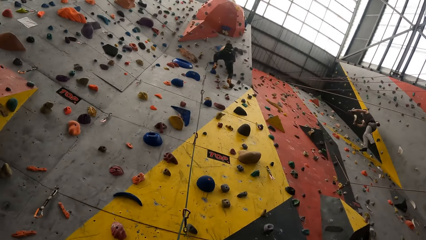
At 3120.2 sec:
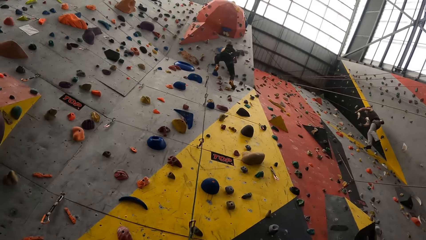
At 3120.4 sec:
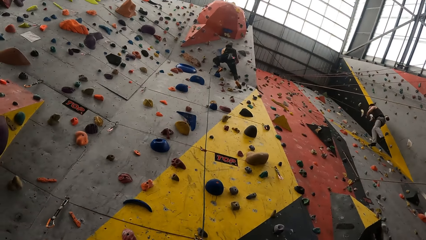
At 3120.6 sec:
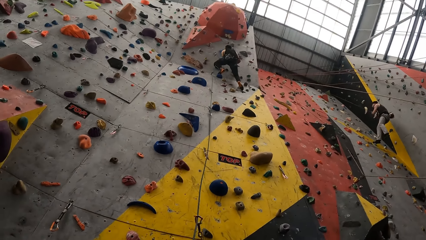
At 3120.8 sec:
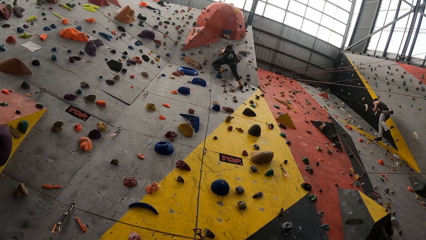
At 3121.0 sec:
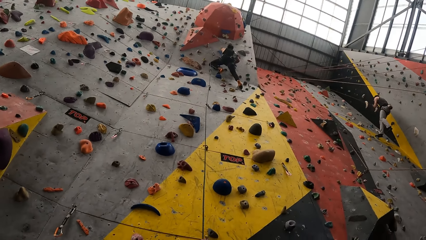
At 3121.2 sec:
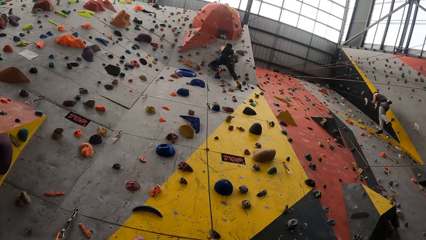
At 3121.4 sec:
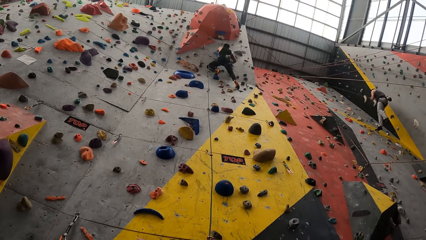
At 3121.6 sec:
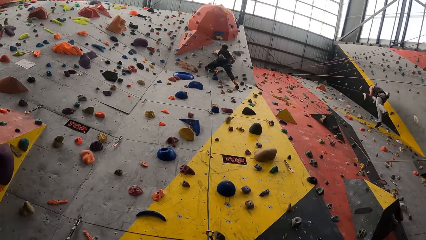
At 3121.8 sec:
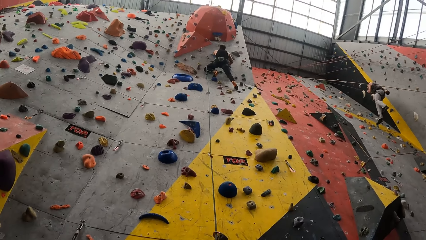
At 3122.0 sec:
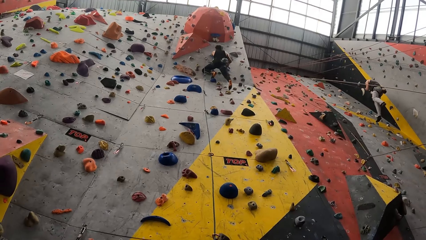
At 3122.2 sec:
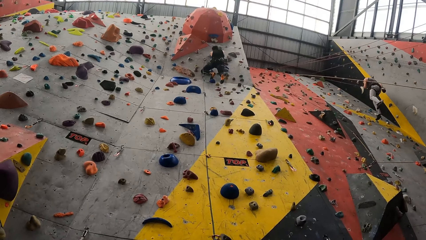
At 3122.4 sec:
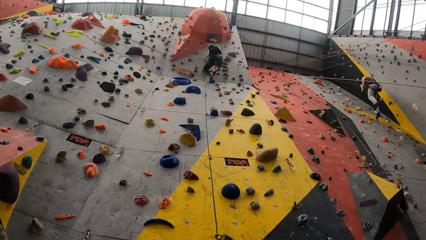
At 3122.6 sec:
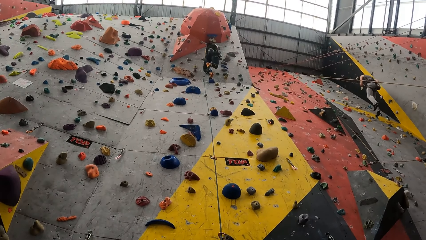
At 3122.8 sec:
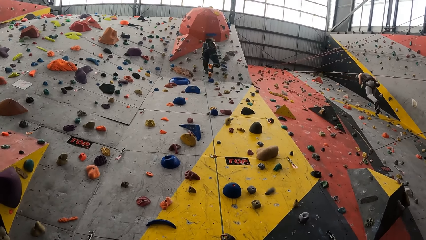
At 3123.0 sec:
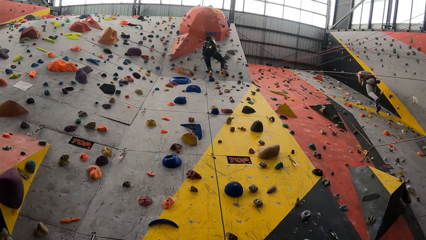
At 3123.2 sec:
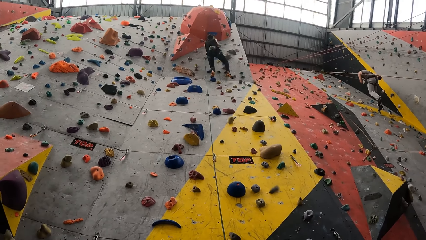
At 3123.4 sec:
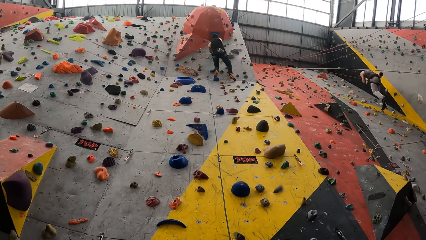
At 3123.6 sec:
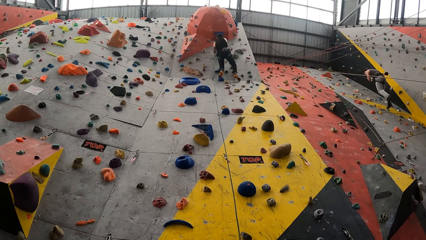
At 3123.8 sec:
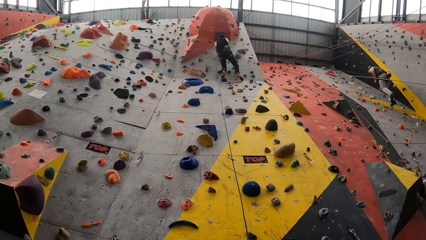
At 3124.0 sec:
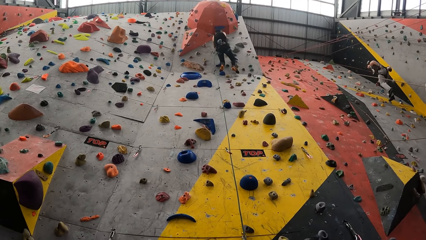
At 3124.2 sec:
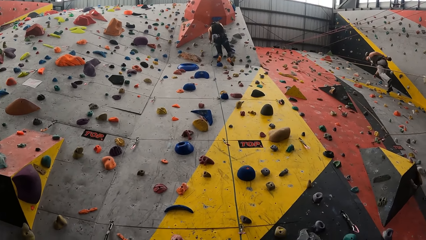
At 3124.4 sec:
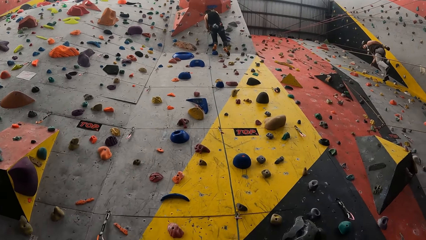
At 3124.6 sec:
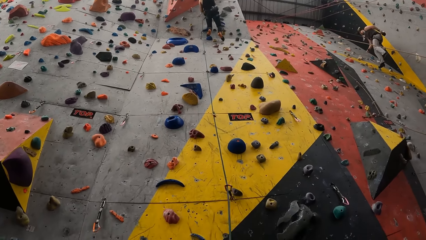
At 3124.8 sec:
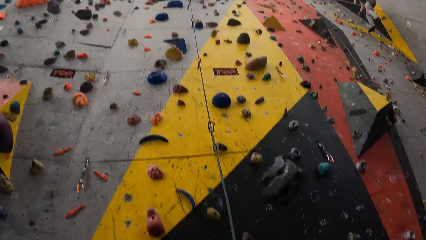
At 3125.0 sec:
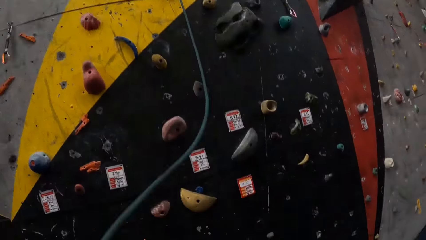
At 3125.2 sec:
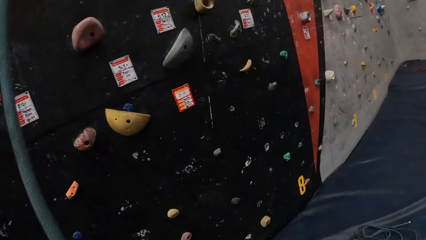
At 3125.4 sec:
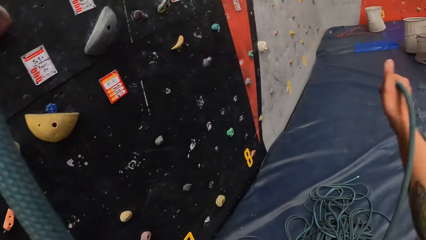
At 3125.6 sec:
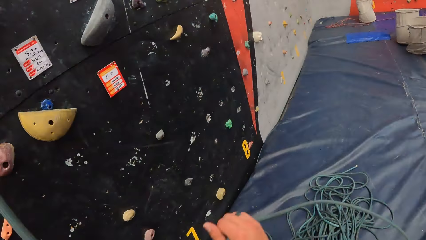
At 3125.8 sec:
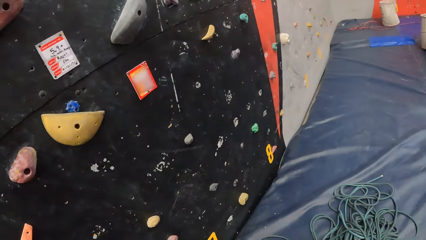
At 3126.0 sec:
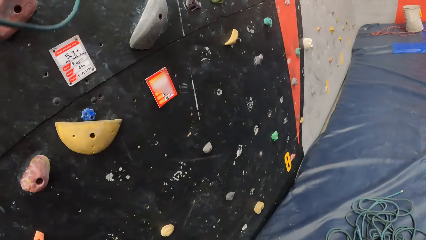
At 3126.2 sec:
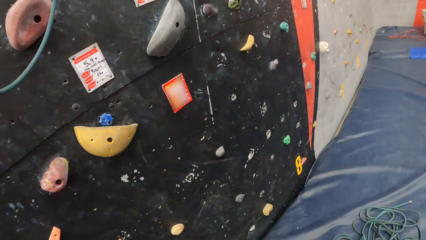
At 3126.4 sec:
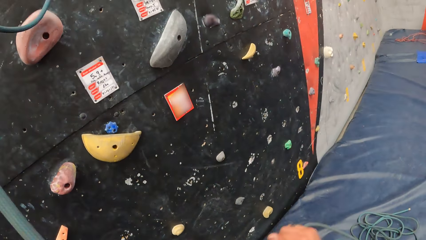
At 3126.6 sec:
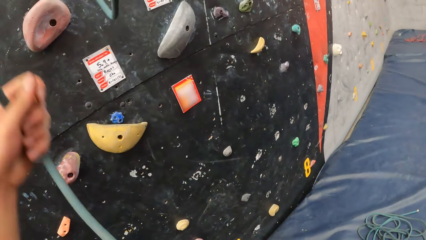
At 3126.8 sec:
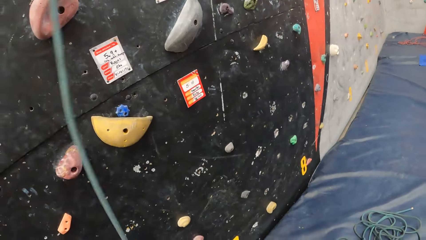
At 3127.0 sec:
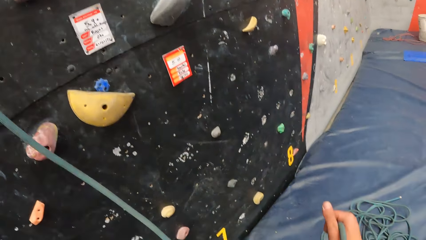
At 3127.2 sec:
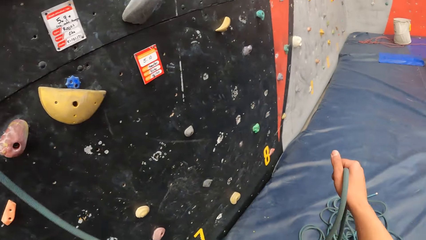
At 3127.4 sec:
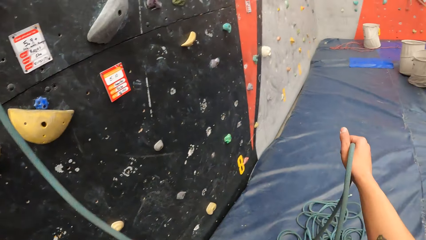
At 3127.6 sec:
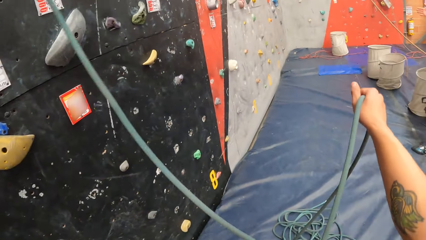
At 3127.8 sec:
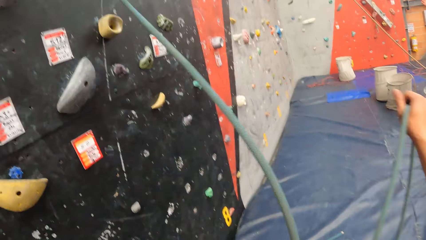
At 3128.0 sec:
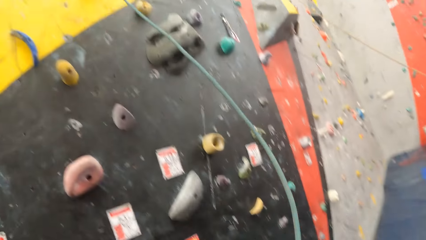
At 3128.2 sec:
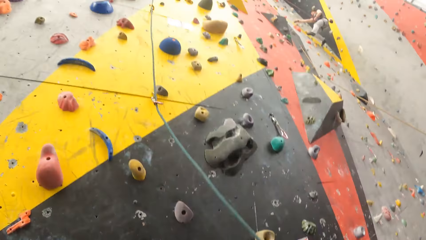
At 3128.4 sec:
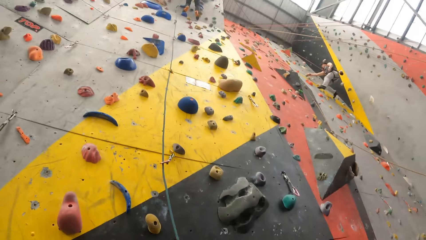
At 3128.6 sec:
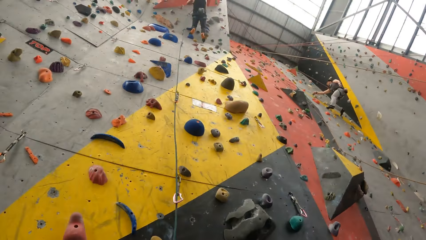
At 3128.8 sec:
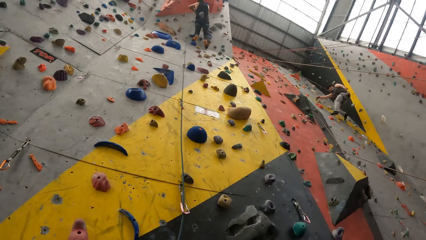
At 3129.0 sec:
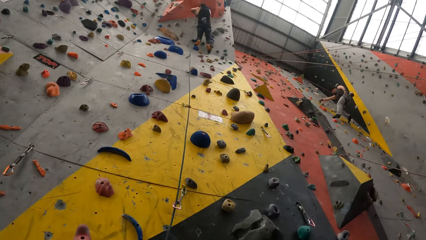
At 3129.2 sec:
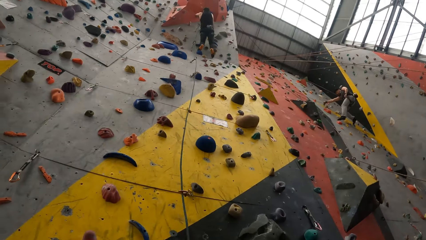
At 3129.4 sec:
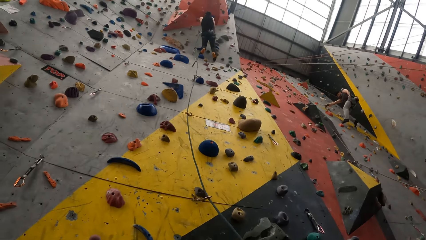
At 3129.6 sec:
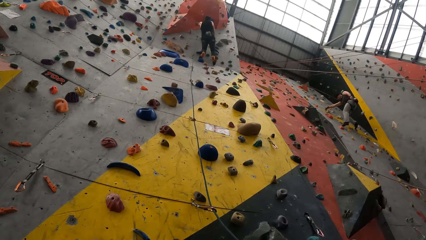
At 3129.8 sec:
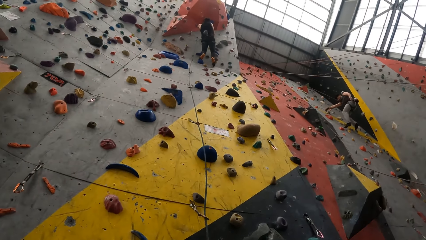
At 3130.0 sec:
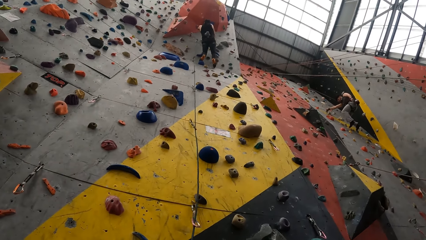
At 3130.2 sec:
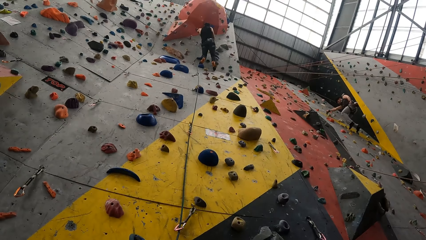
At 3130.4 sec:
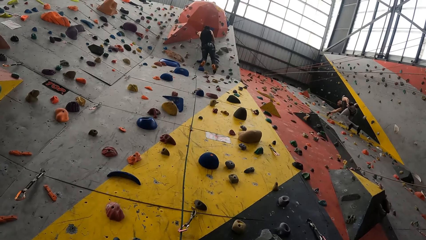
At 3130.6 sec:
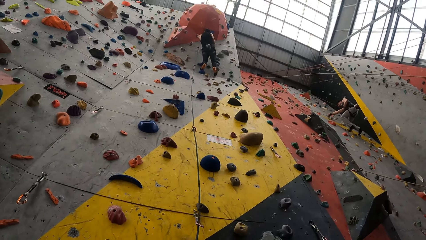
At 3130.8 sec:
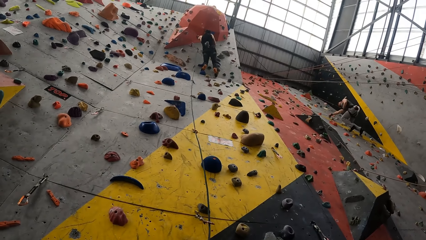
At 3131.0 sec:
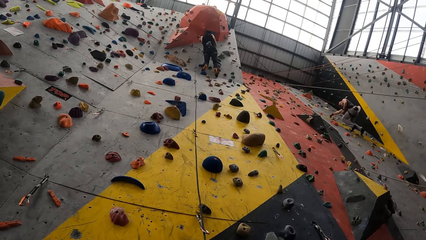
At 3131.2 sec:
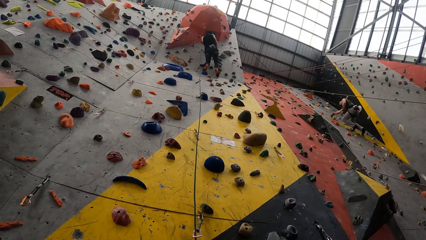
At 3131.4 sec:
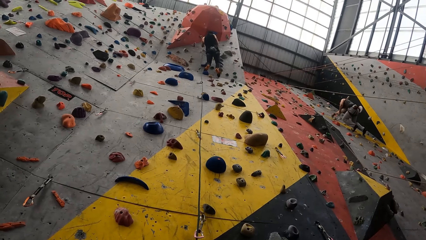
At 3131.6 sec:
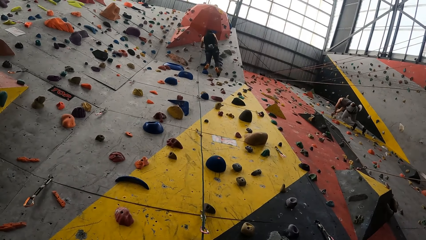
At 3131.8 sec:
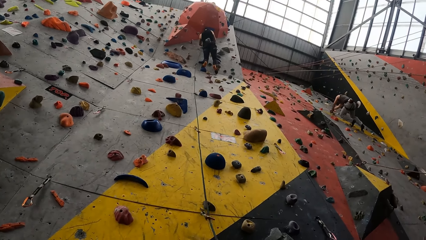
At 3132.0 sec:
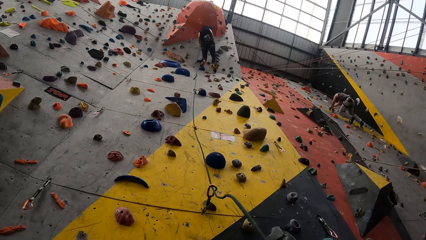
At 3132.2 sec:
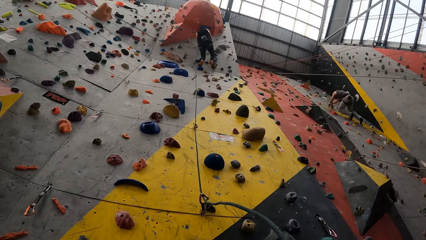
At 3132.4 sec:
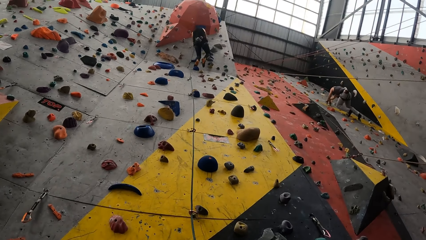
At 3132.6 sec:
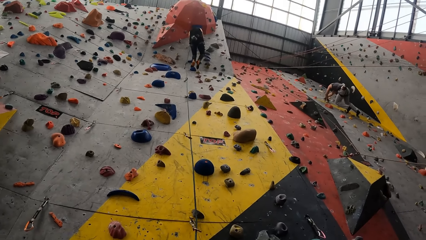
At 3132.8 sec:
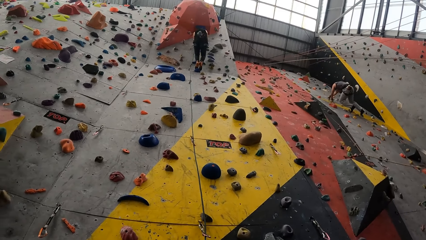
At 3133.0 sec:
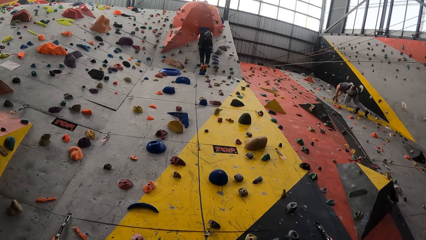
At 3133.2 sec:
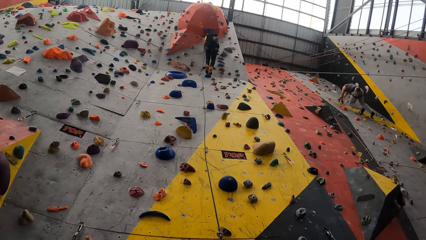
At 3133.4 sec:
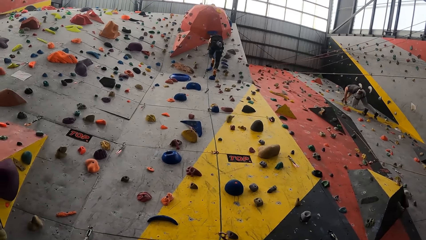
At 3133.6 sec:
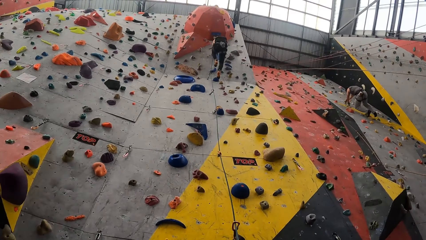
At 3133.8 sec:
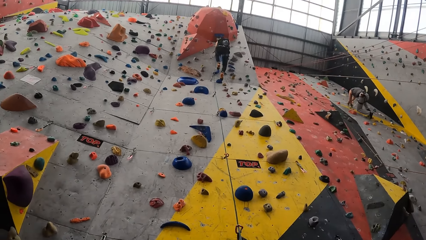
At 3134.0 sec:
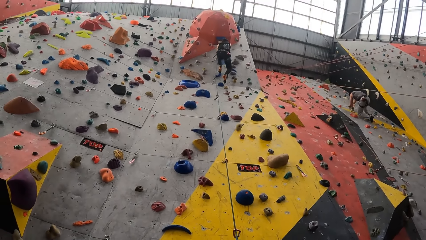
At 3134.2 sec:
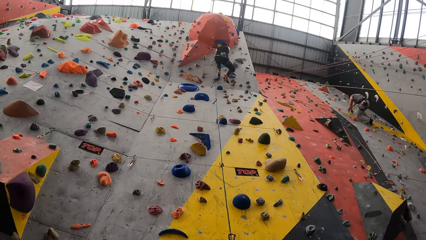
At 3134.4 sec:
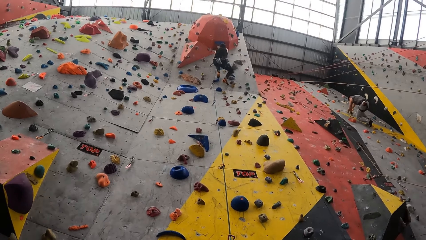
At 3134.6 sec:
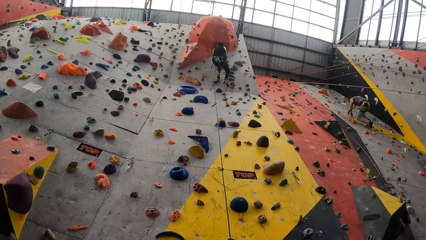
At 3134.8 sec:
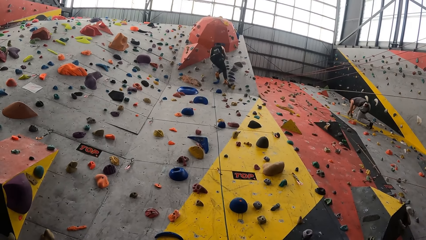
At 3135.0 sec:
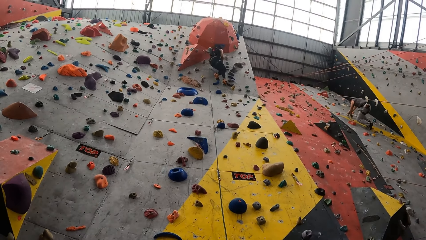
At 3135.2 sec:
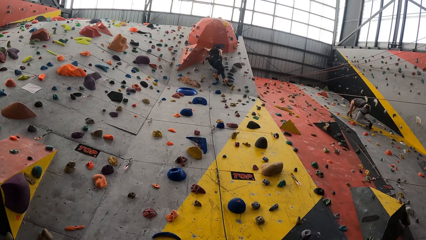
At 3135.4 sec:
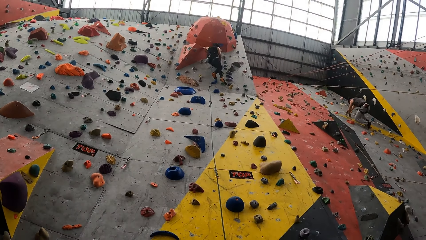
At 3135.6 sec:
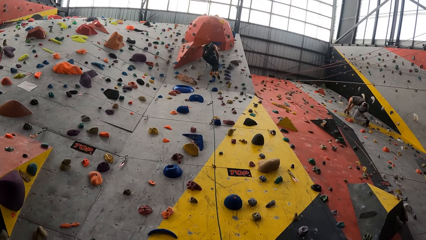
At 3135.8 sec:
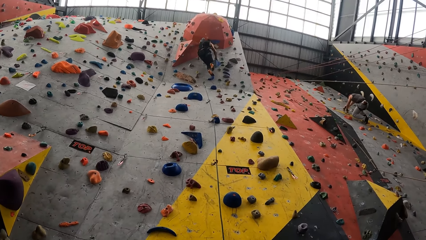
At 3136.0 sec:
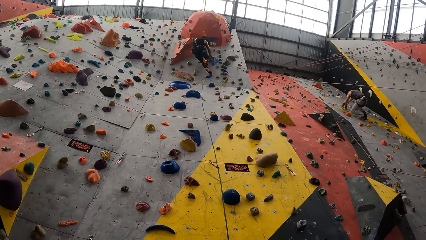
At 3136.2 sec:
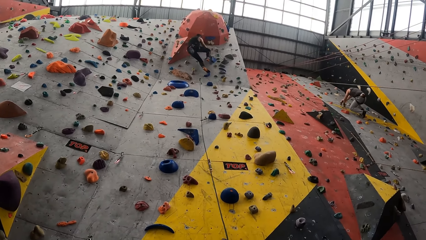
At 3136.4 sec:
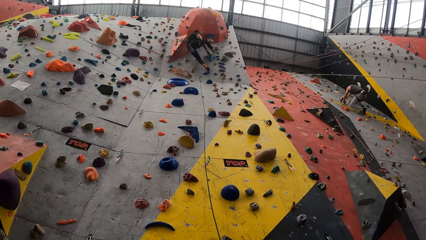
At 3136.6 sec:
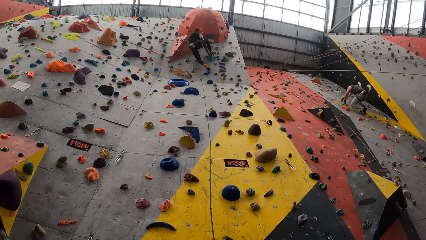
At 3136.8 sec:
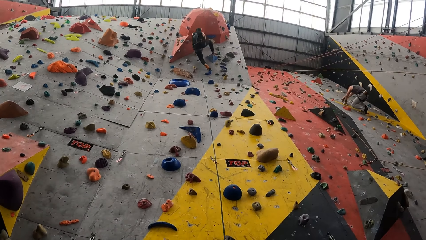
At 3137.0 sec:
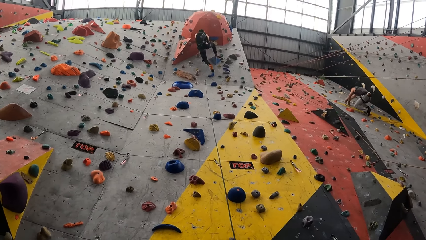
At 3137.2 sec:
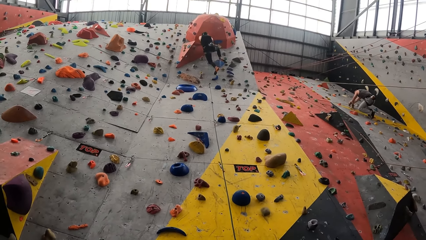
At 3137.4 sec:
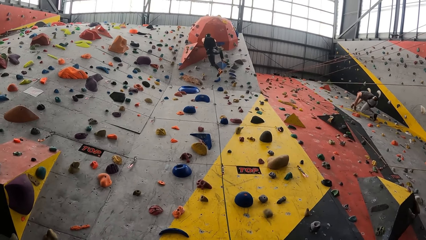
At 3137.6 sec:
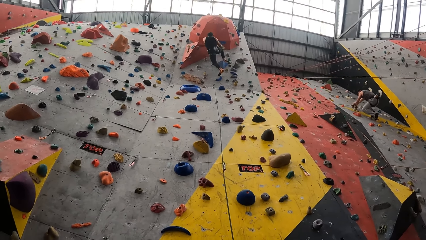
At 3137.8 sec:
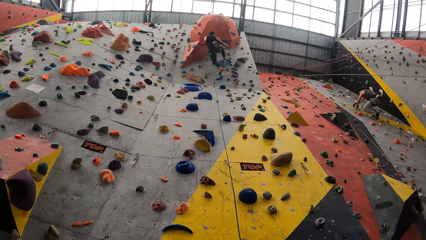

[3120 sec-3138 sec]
The camera wearer looks at the climbing wall. They adjust the climbing rope. They pull the rope. A man climbs the mountain climber. The camera wearer looks at the climbing wall.
